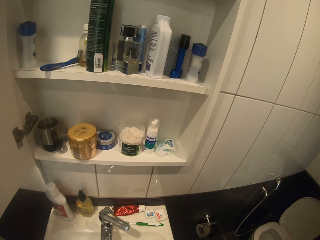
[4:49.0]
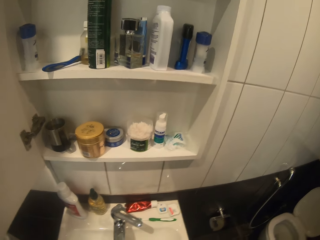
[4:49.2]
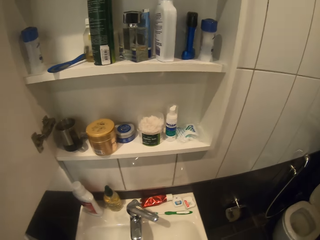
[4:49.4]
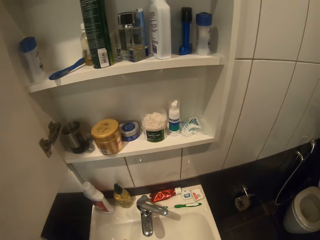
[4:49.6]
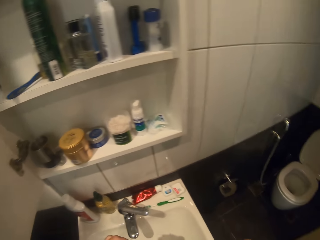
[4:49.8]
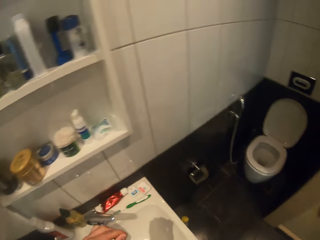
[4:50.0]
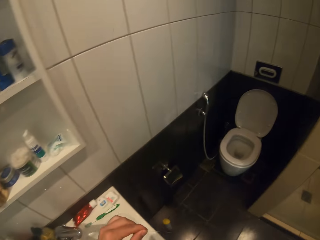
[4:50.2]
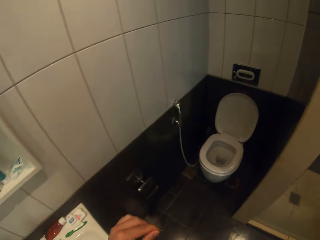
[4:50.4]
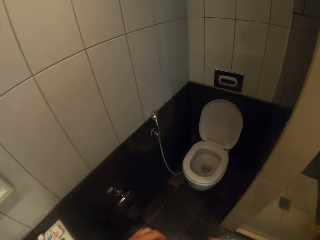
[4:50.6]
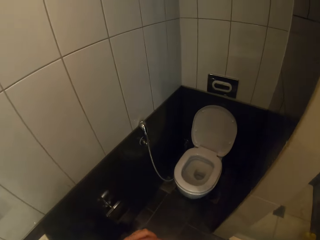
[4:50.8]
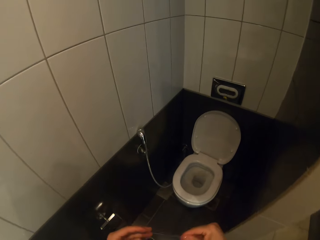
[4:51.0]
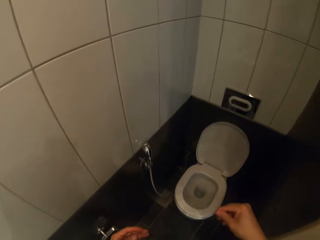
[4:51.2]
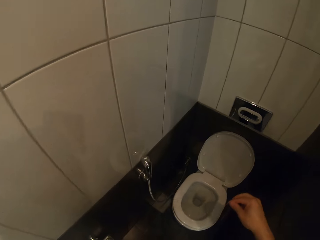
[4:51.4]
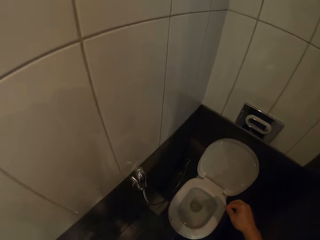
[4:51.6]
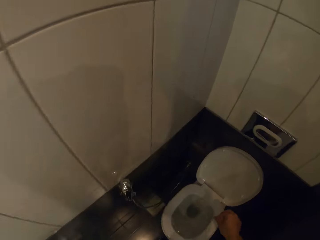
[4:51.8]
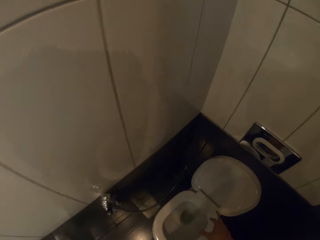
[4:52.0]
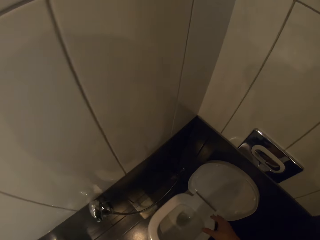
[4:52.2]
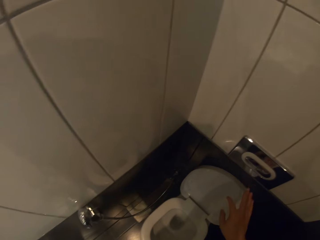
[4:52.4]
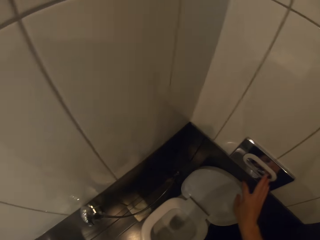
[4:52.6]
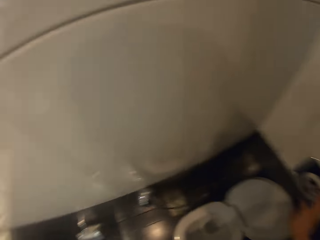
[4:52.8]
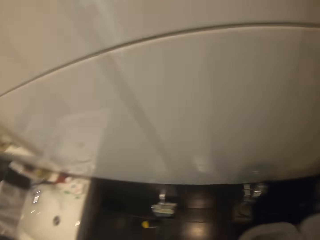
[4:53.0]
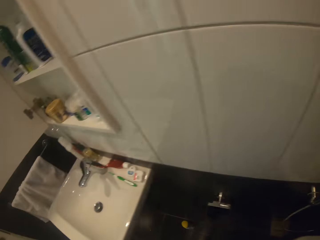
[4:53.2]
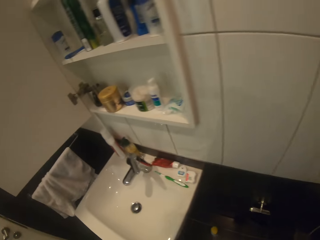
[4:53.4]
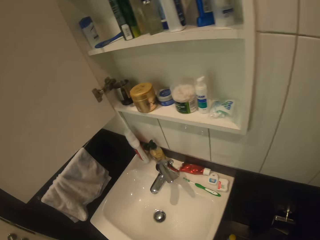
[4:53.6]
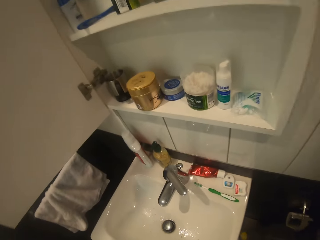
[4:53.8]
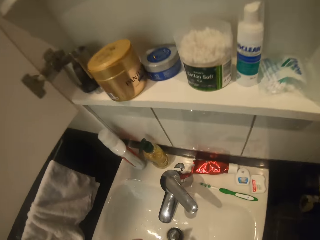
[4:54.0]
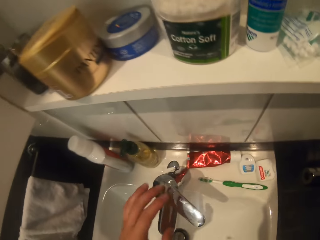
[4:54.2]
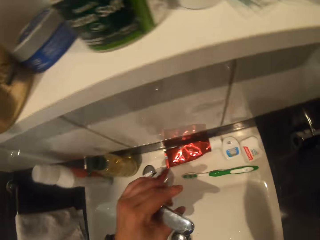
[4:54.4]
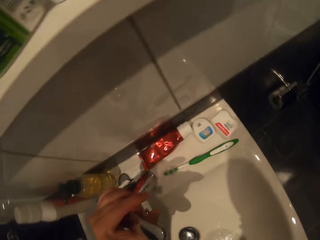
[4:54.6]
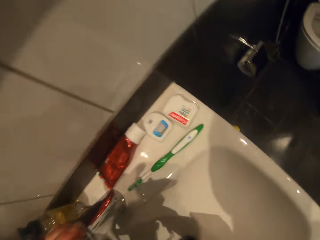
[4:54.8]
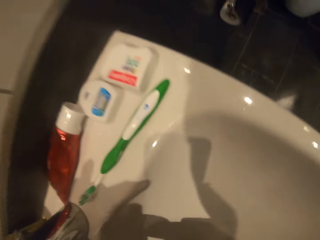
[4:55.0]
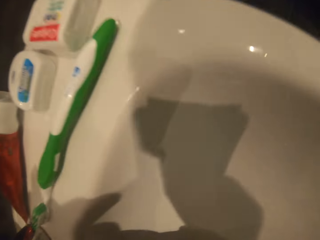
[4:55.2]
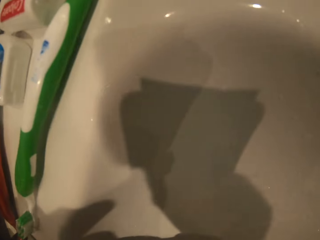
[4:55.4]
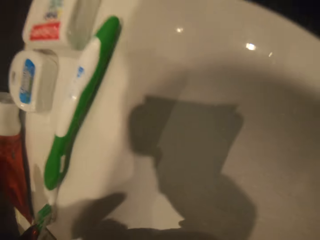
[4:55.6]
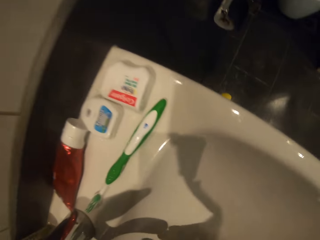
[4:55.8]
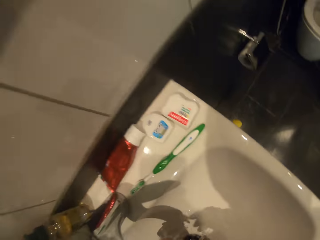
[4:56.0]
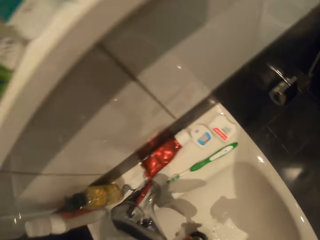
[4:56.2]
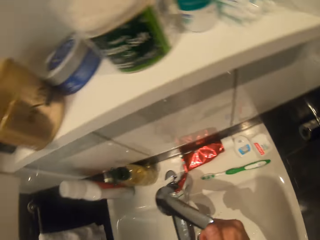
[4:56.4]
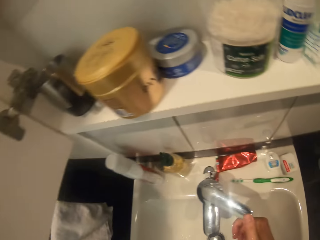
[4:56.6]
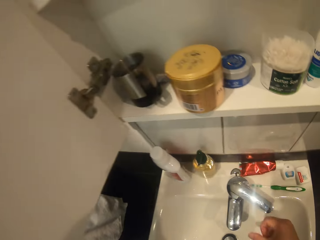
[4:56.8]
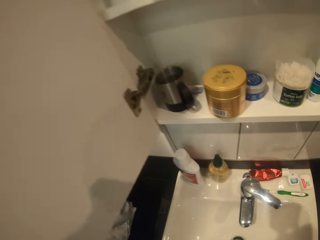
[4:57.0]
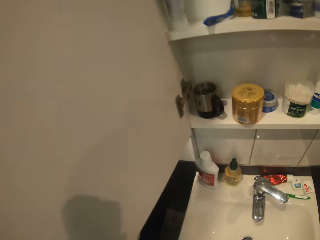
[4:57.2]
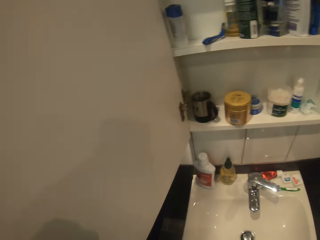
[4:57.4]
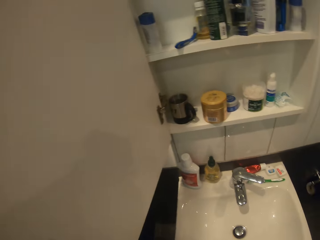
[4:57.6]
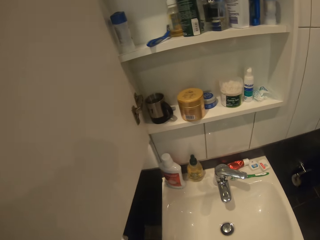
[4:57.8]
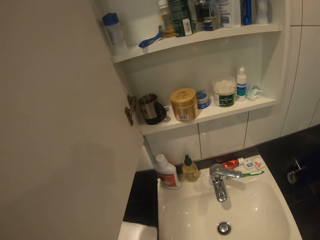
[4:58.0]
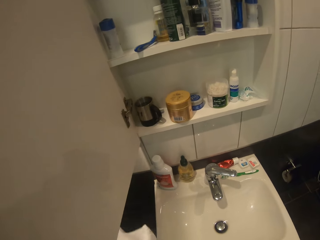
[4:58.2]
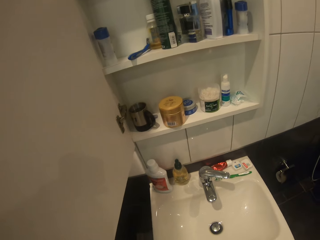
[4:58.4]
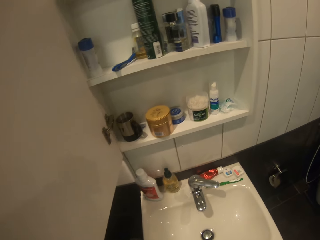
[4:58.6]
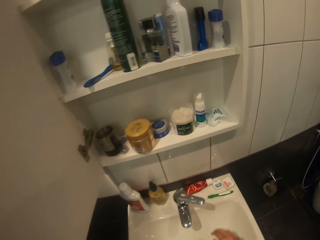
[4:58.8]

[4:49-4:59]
The camera wearer drops a string in a toilet. He flushes the toilet. He opens a tap. He washes the hands. He rinses his mouth. He closes the tap.

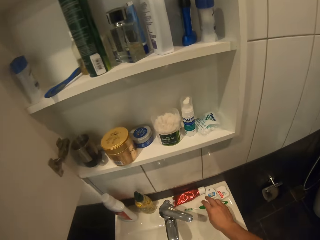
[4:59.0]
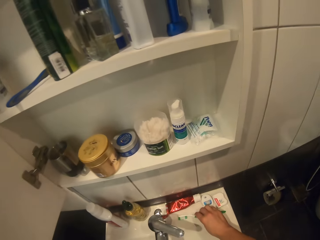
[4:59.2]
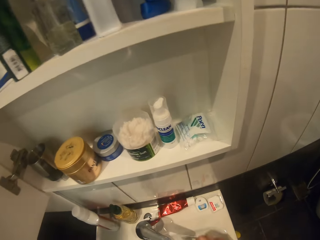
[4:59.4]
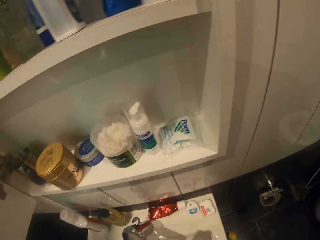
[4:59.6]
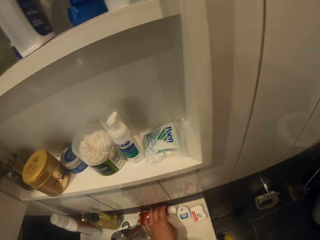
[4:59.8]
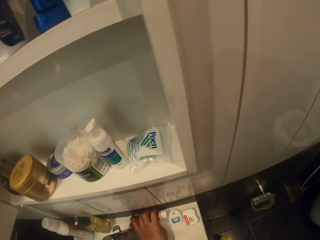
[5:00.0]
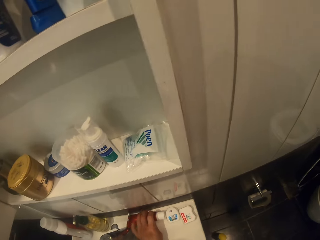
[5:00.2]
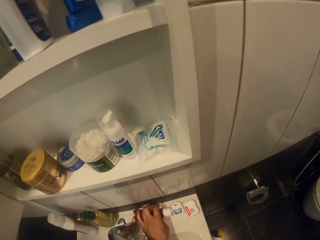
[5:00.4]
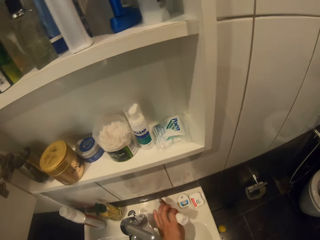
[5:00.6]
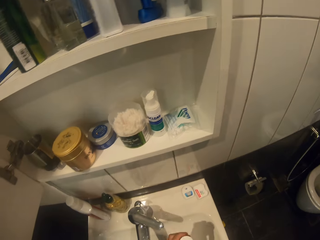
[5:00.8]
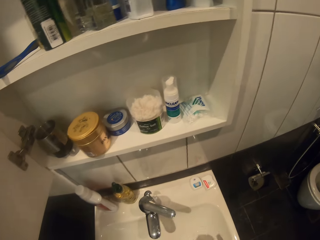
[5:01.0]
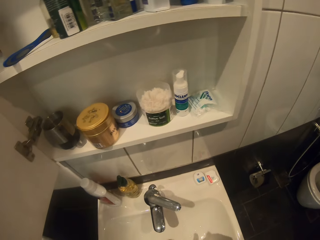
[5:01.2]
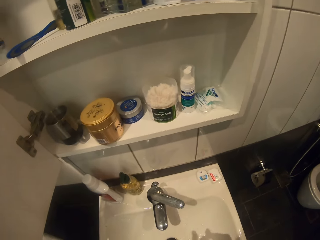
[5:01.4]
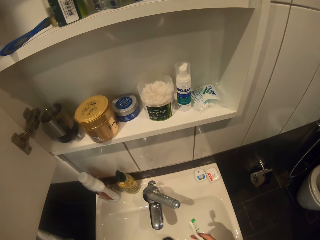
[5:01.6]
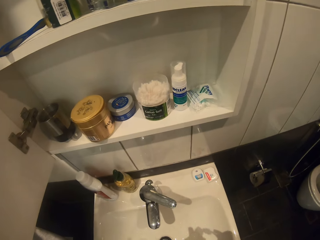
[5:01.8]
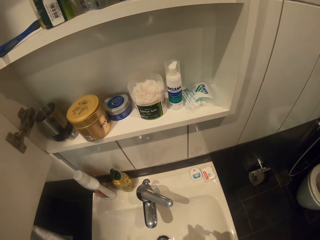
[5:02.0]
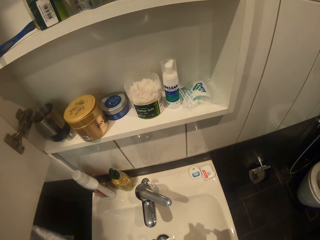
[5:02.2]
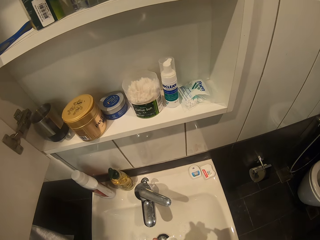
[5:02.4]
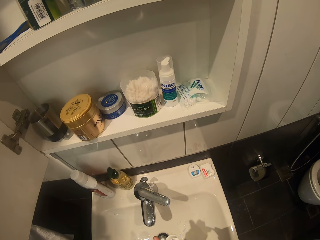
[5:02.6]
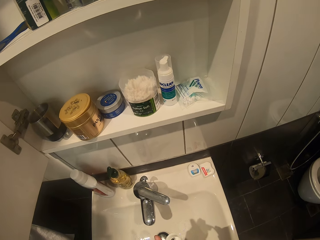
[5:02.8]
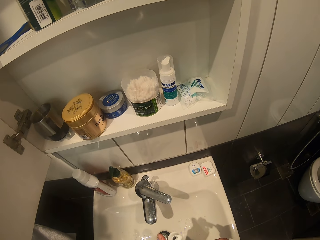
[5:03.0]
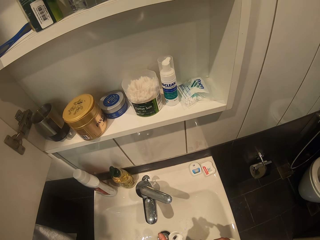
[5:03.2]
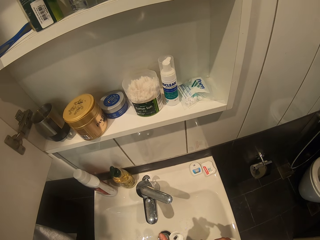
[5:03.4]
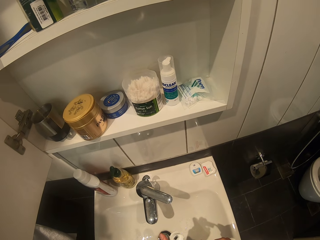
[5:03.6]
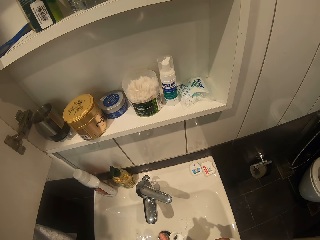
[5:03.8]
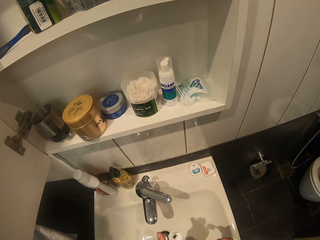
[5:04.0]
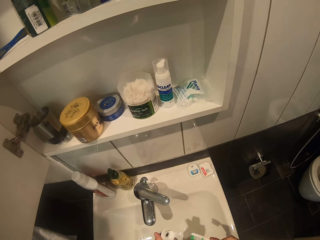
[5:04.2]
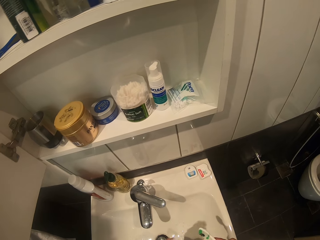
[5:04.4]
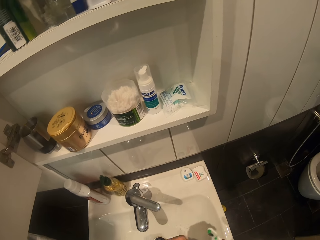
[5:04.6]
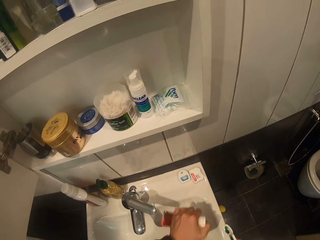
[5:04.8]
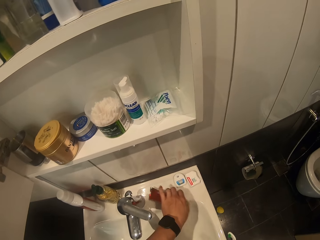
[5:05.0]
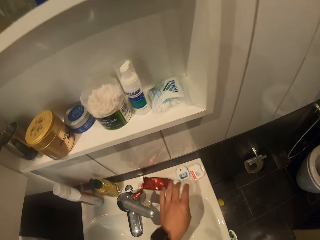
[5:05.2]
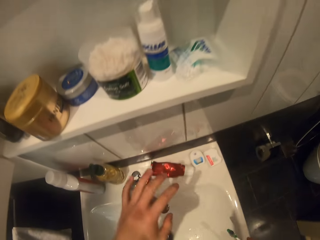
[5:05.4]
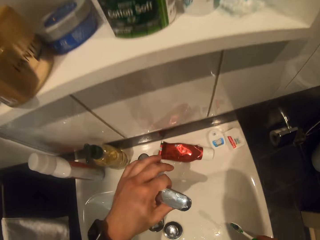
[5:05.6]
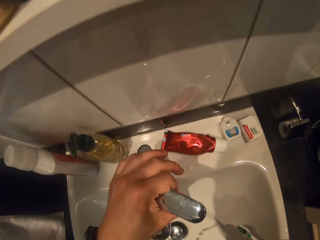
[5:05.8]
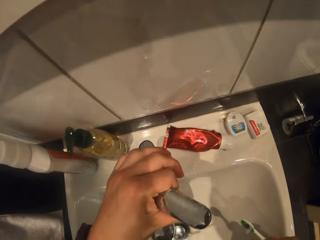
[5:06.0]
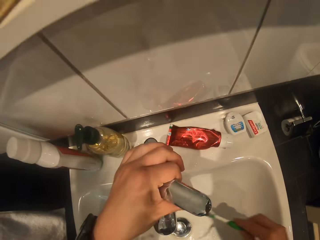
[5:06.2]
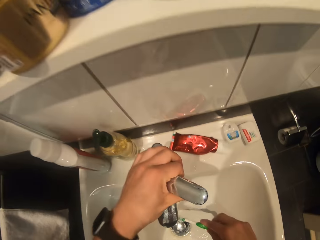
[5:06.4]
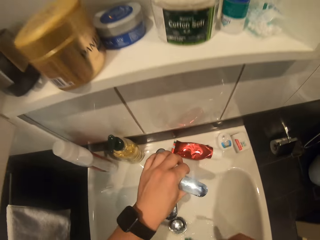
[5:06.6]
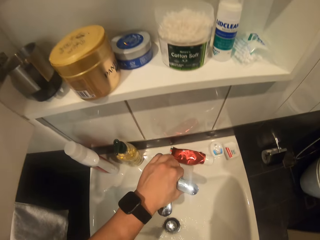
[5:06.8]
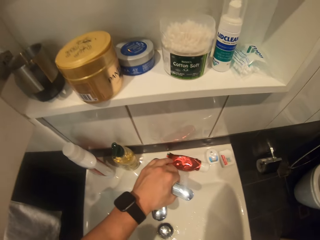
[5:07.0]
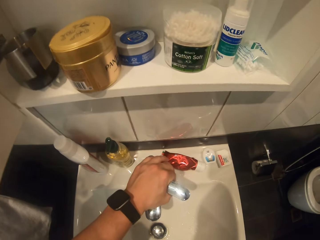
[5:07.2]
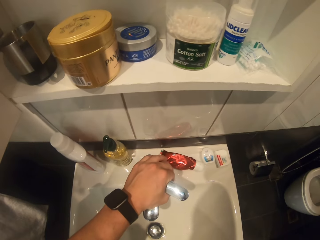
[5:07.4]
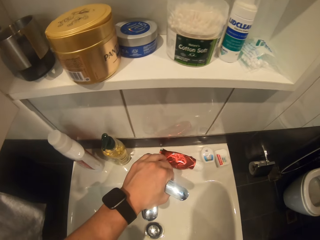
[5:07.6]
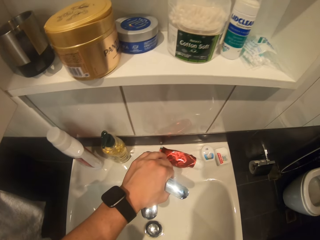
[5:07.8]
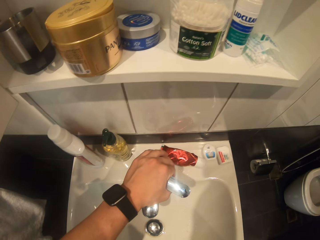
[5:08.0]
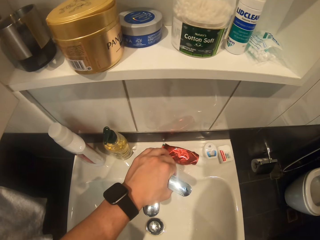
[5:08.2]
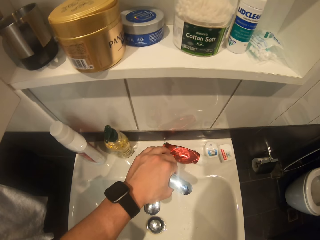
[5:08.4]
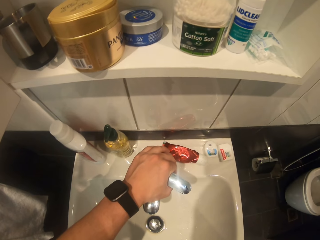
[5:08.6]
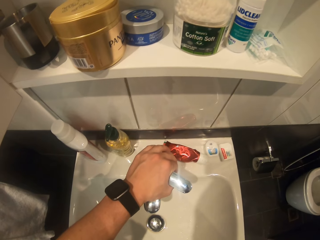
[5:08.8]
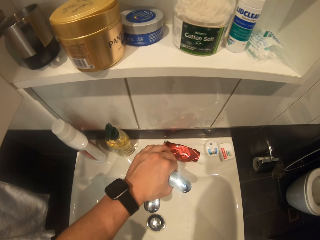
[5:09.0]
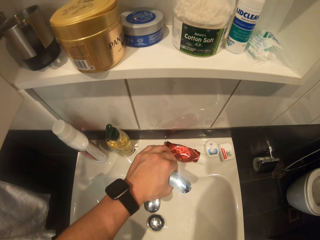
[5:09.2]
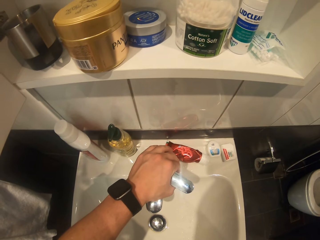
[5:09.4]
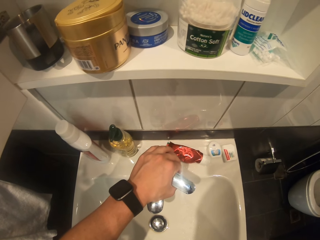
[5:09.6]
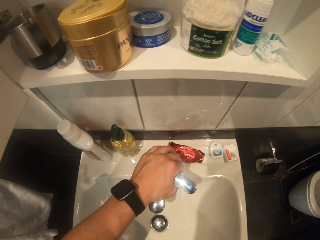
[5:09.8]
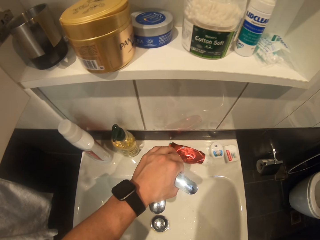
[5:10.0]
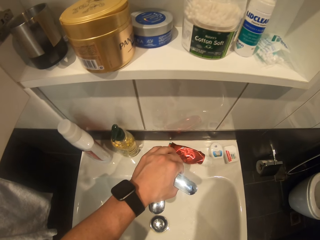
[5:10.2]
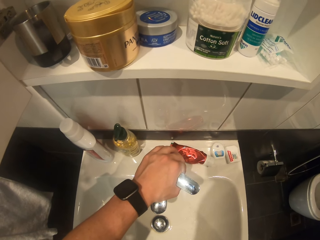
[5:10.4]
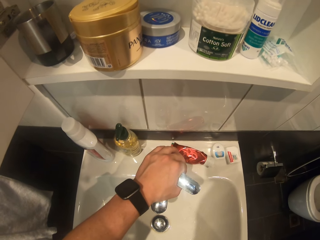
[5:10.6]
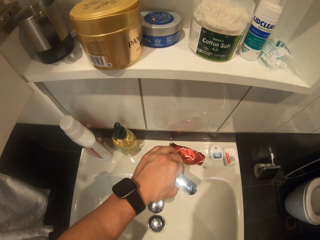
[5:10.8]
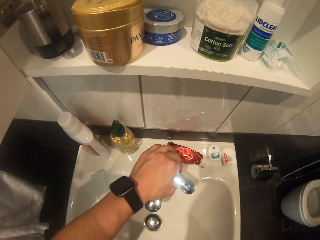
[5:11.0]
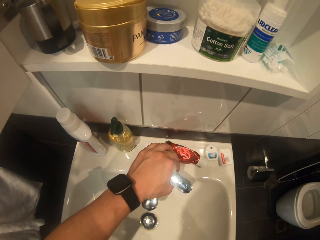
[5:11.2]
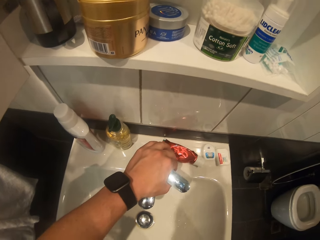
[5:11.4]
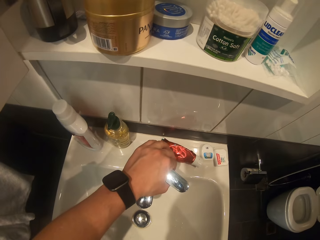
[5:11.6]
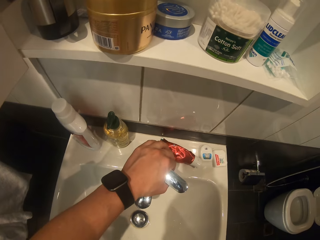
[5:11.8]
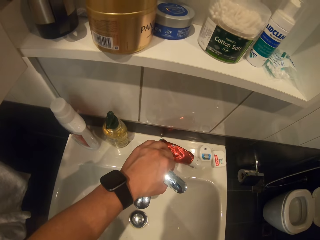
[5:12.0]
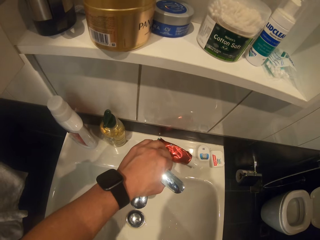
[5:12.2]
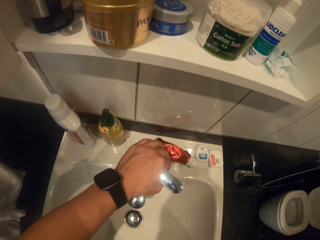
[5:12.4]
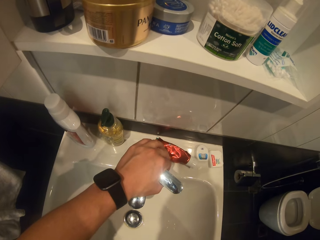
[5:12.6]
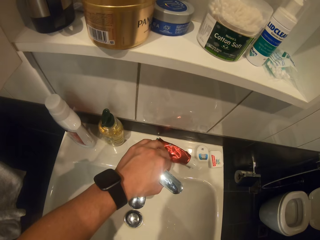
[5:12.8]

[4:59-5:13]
The camera wearer gargles water in the mouth. He picks up a toothbrush from the sink. He picks up a toothpaste from the sink. He opens the toothpaste. He applies the toothpaste on the toothbrush. He places the toothpaste on the sink. He opens the tap. He closes the tap. He brushes his teeth with the toothpaste.
